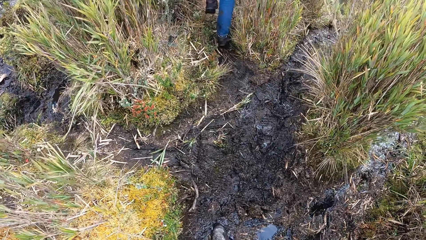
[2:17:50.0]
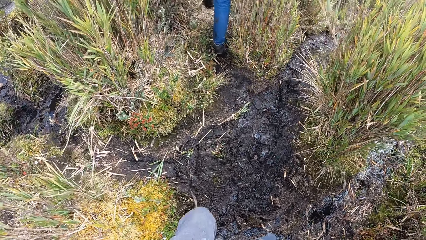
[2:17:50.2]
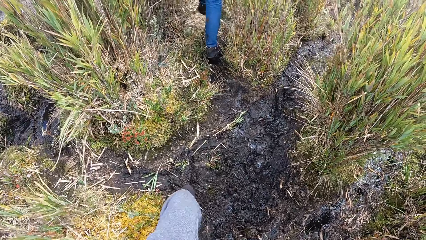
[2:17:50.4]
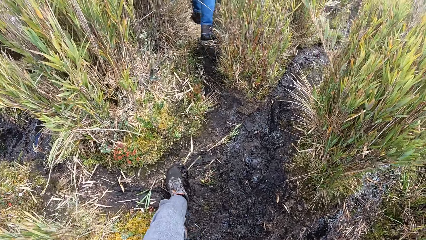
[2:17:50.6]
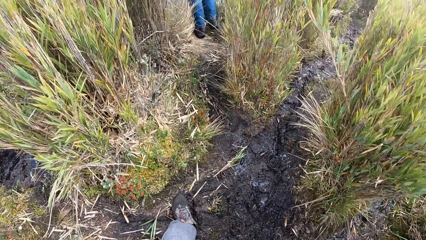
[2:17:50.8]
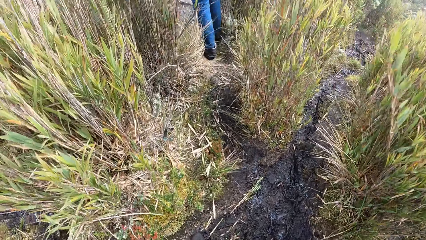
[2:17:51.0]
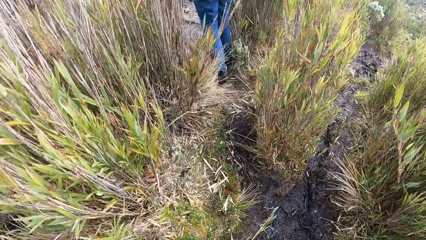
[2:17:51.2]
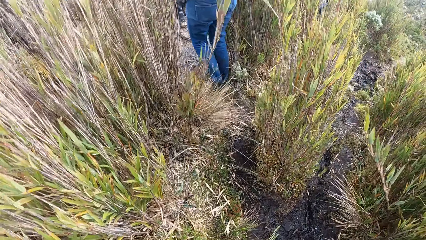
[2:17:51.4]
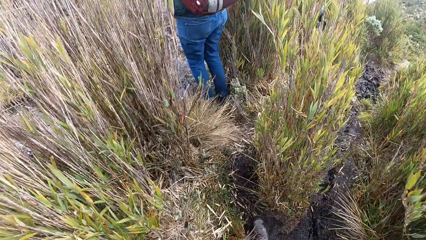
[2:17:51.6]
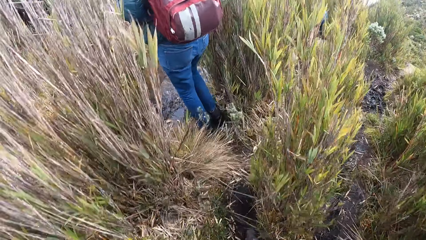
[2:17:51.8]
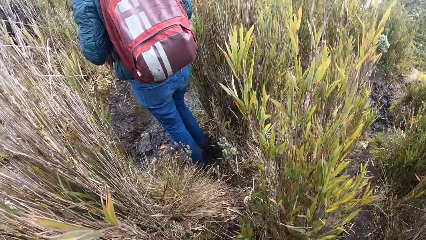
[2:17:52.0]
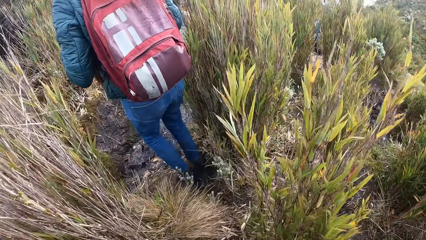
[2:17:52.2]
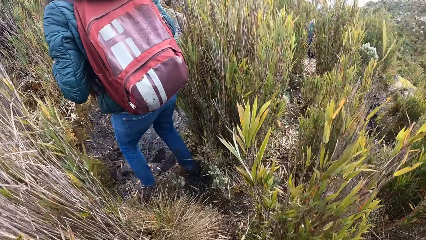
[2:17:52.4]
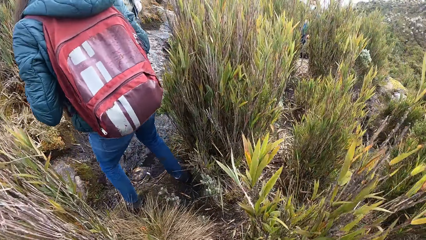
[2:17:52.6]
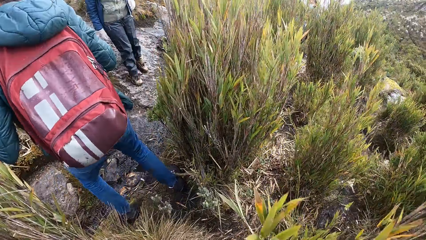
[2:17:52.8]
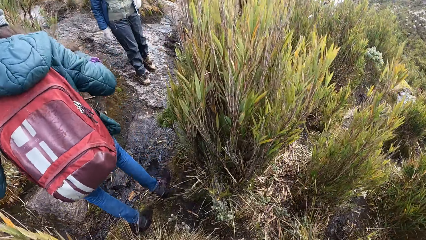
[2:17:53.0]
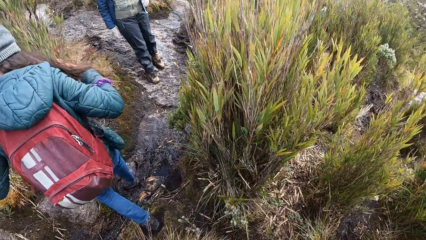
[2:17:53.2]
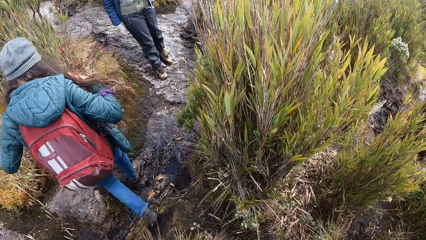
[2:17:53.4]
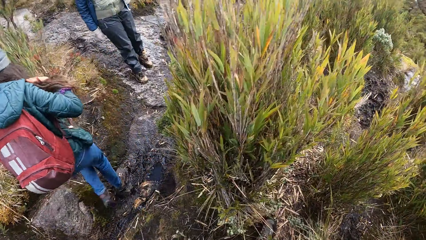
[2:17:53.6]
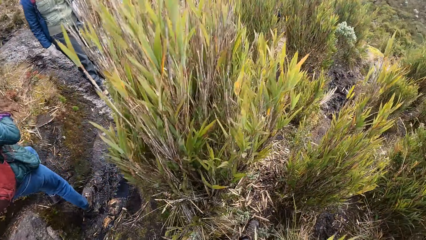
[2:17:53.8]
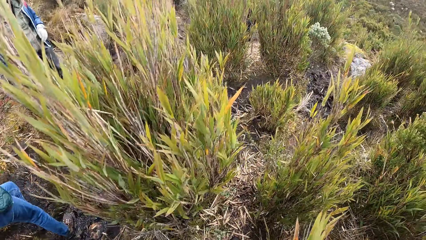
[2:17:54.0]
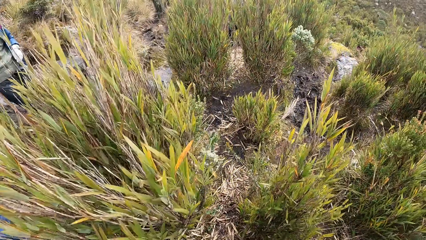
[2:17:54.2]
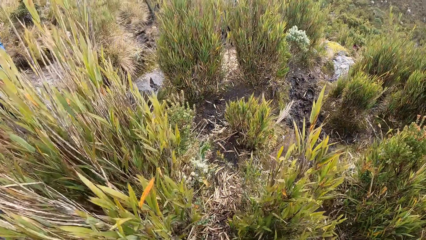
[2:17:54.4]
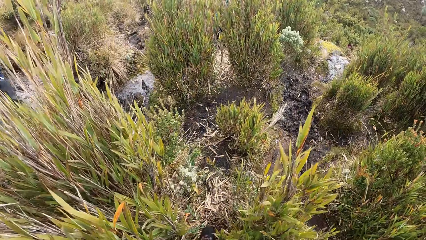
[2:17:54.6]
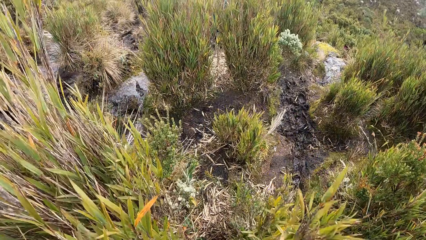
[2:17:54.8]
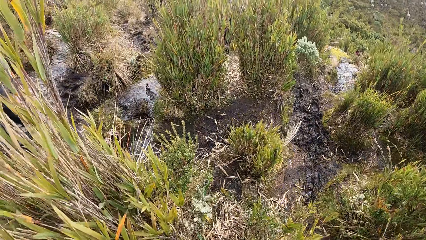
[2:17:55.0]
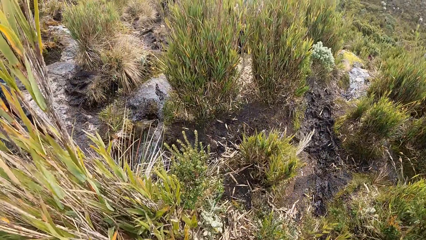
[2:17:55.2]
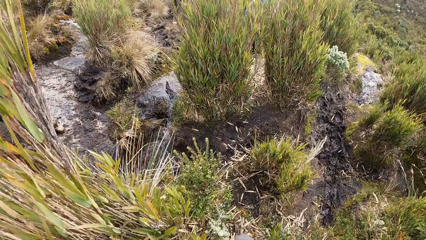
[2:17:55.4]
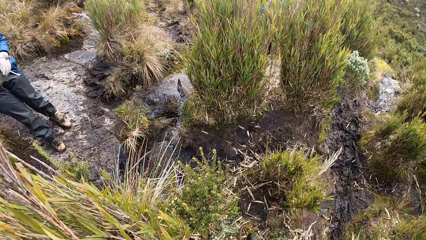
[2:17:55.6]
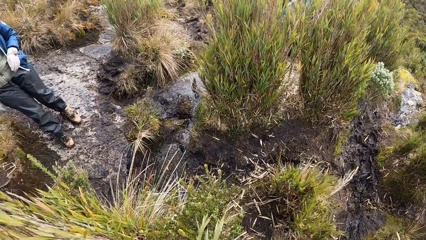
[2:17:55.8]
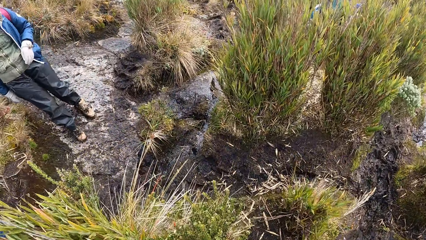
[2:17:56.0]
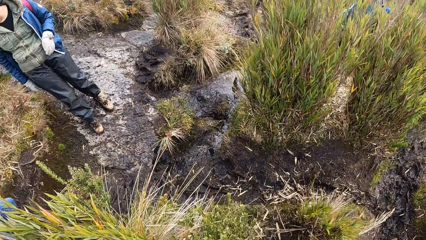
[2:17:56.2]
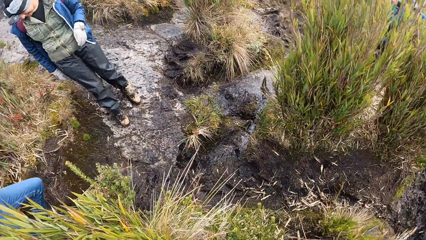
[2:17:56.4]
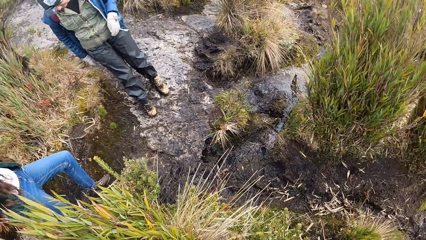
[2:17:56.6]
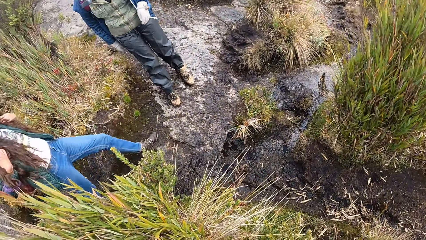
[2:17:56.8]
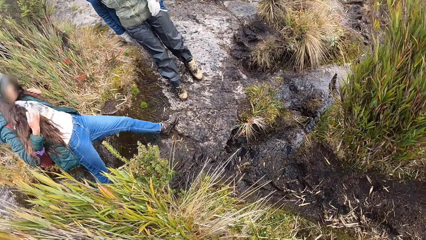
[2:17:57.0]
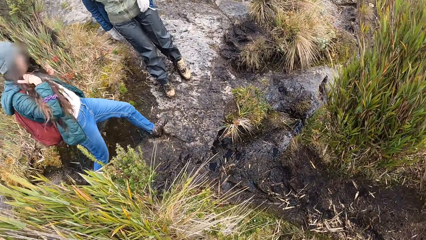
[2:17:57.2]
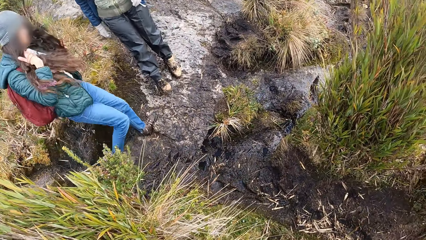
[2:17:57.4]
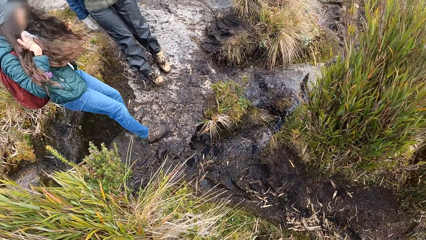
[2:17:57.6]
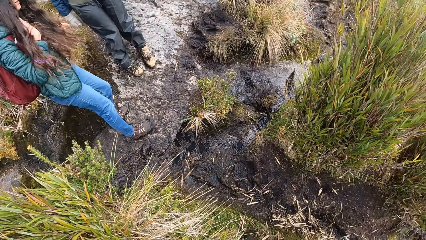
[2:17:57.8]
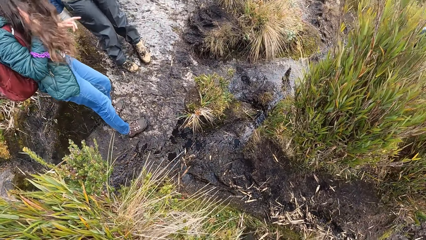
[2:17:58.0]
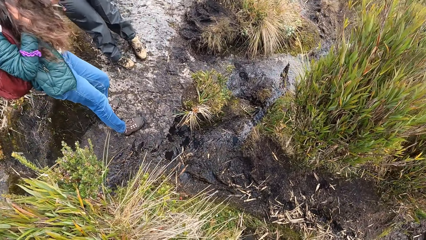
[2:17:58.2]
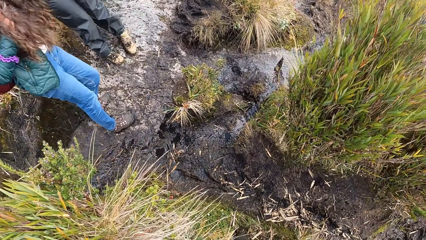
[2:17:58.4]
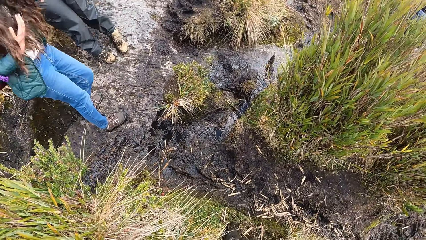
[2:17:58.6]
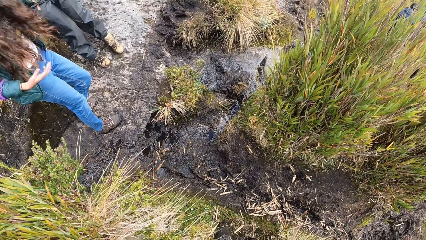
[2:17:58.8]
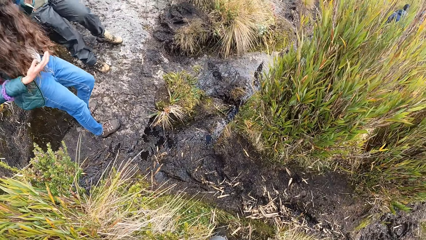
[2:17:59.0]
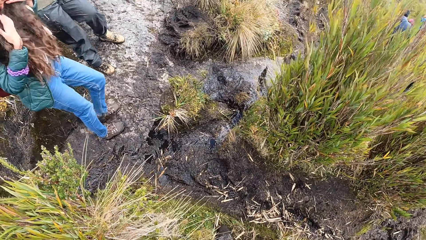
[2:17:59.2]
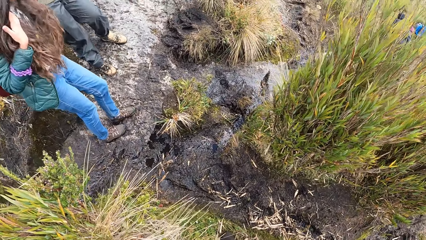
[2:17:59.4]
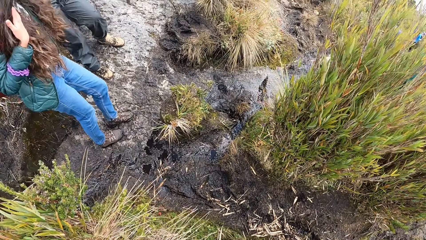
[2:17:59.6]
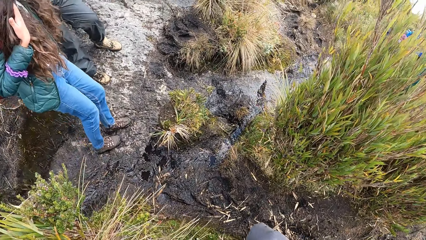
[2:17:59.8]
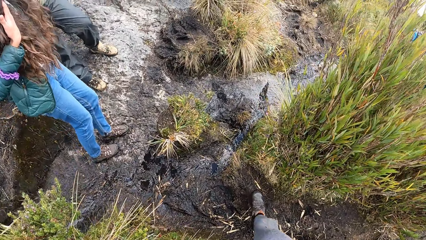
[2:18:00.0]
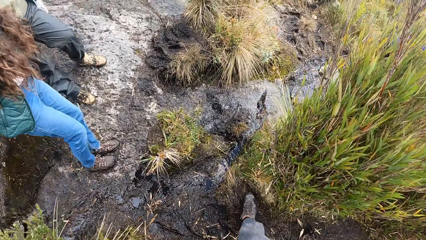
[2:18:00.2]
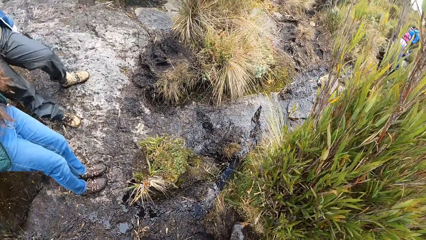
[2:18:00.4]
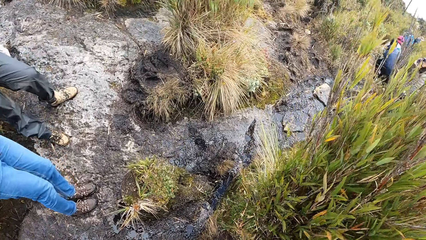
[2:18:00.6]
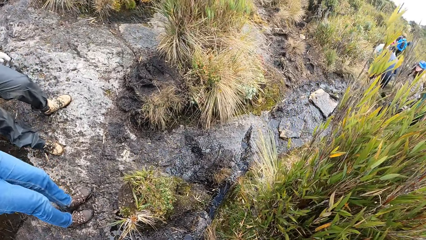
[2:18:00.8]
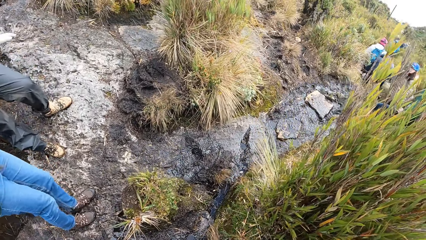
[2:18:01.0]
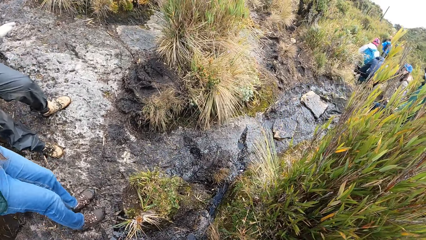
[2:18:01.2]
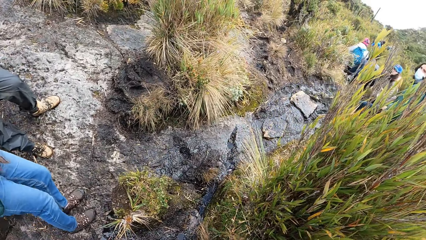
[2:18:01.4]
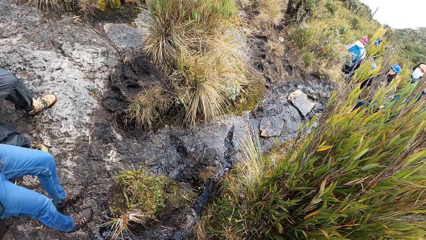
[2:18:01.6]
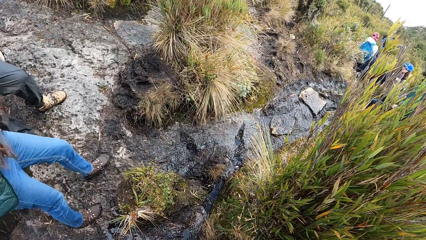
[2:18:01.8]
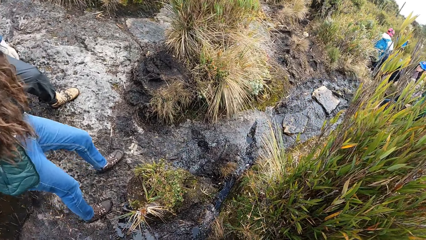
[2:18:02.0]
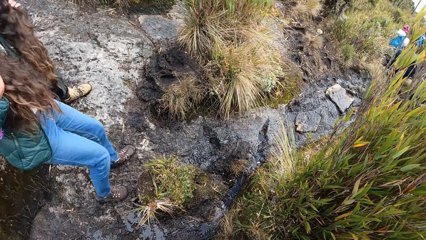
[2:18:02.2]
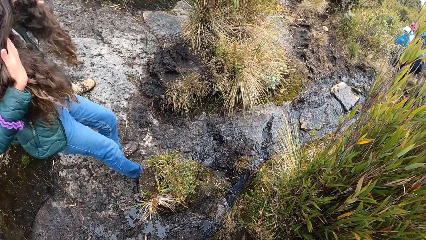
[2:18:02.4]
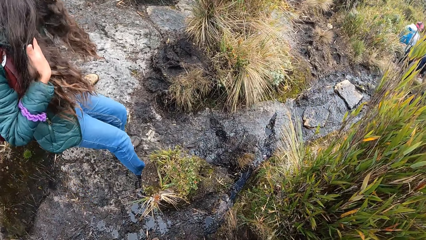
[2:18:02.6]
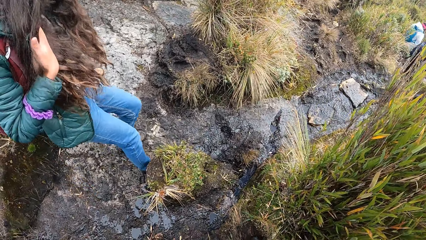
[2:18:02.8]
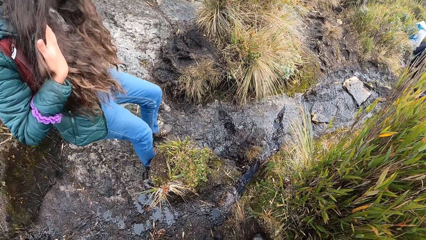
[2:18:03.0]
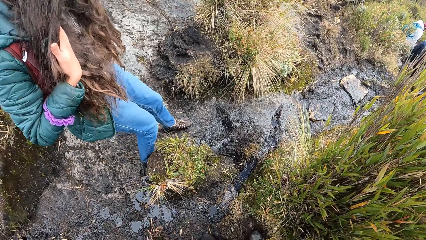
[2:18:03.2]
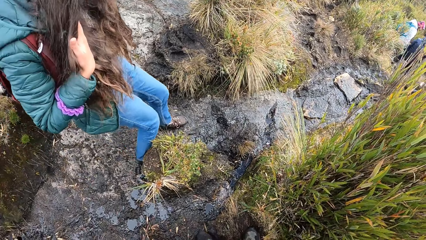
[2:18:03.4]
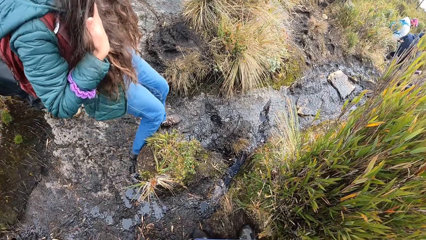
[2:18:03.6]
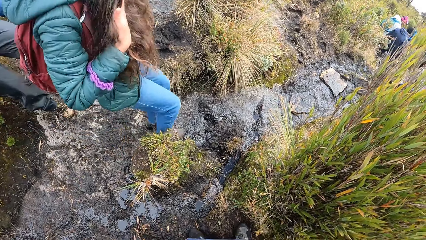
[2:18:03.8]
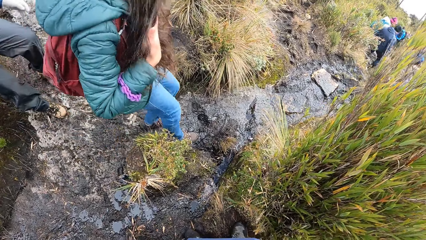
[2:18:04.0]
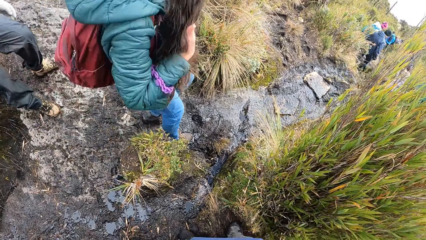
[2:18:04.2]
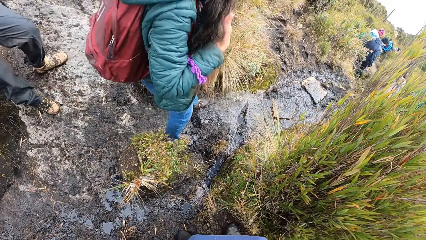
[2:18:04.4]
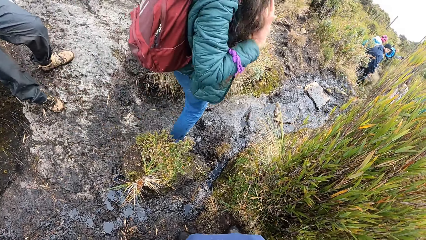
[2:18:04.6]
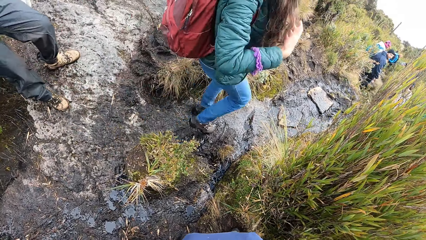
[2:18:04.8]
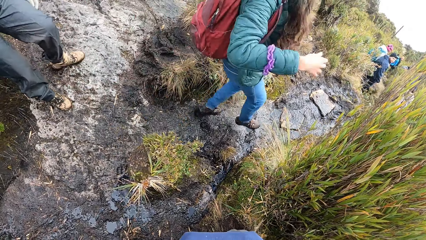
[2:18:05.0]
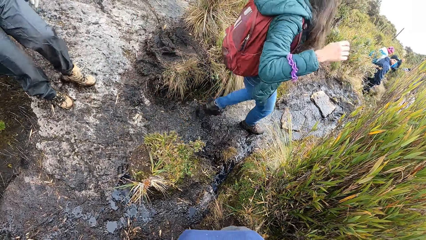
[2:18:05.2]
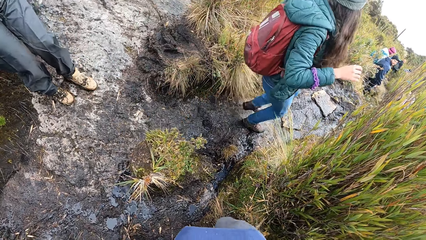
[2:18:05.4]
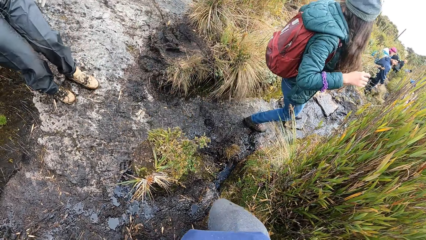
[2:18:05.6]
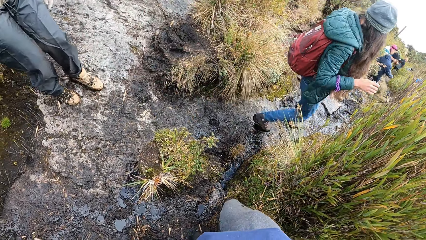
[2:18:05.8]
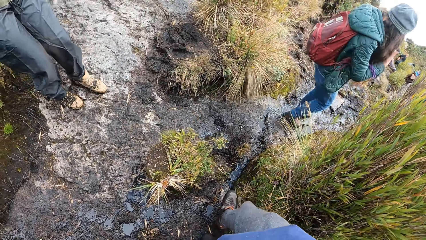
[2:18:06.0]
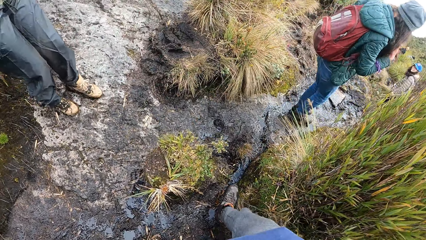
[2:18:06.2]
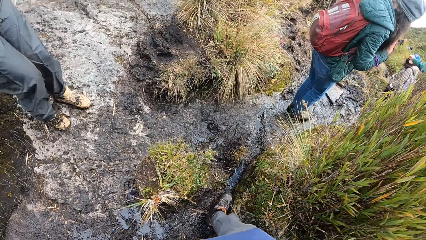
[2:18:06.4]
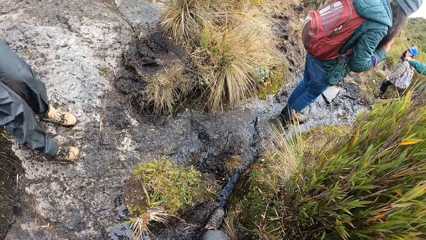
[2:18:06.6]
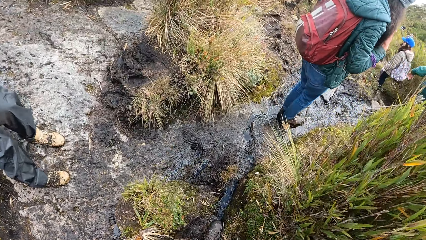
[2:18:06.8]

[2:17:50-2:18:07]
The woman holds her hair with both hands. The camera wearer stops. The woman holds her hair with both hands again. The man interacts with the woman.
